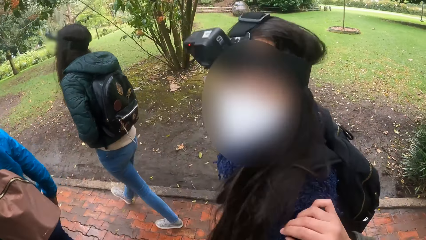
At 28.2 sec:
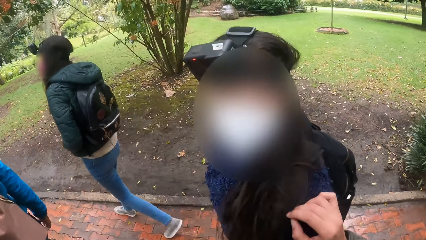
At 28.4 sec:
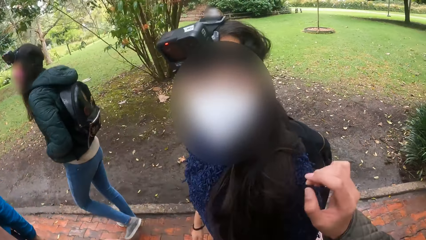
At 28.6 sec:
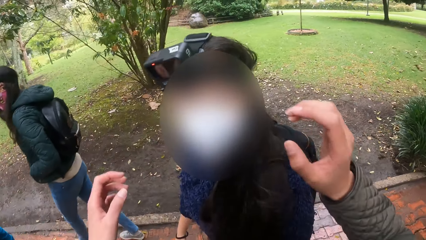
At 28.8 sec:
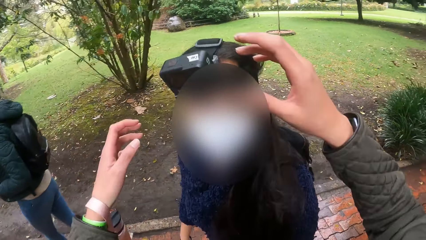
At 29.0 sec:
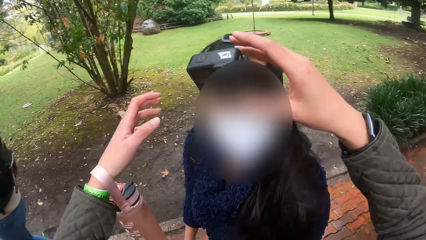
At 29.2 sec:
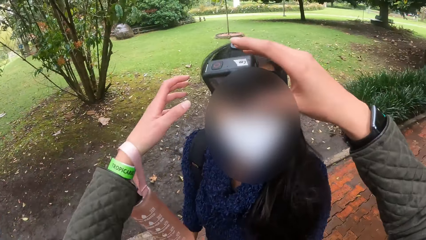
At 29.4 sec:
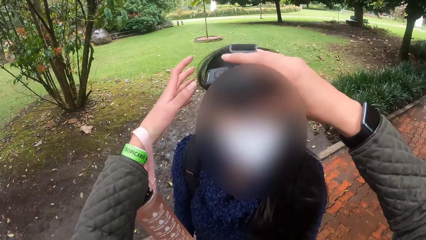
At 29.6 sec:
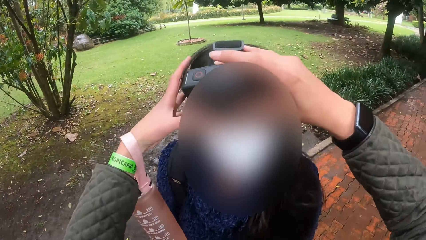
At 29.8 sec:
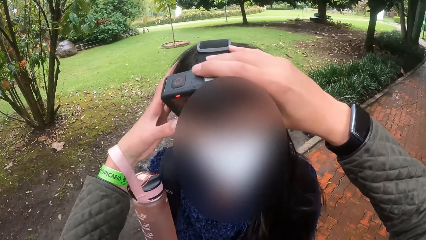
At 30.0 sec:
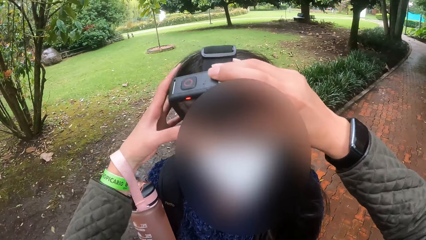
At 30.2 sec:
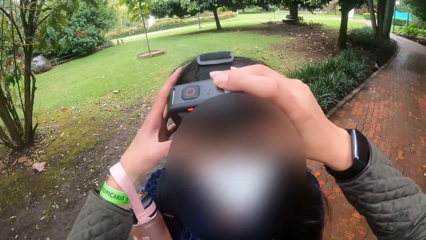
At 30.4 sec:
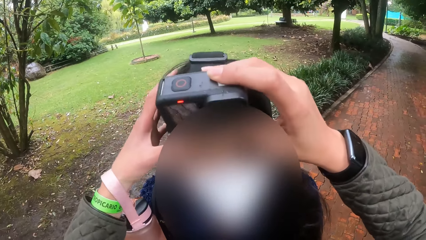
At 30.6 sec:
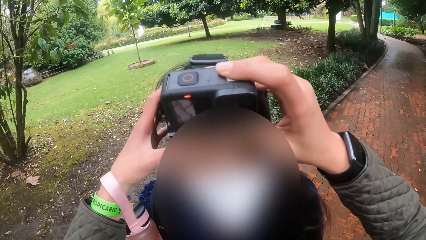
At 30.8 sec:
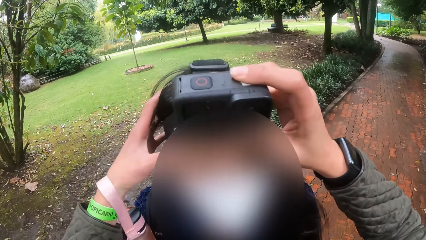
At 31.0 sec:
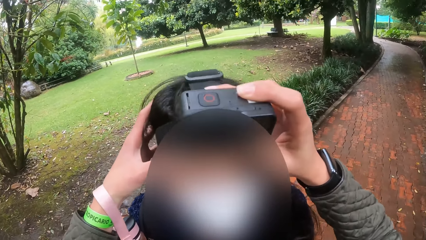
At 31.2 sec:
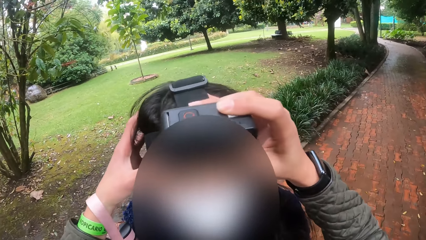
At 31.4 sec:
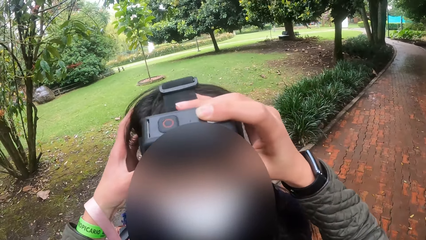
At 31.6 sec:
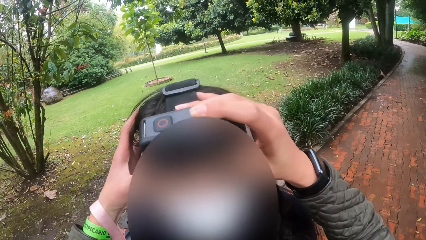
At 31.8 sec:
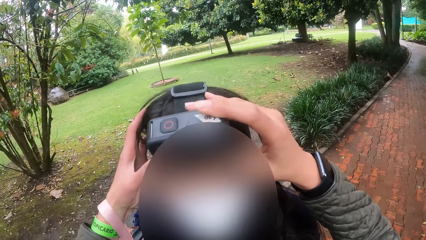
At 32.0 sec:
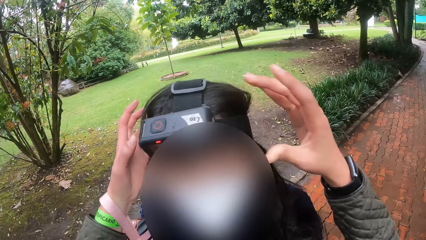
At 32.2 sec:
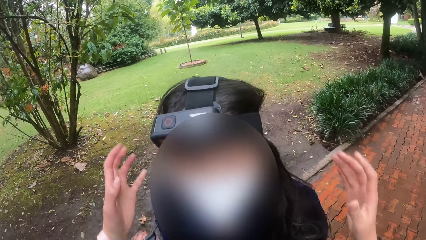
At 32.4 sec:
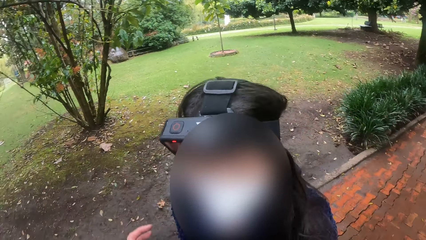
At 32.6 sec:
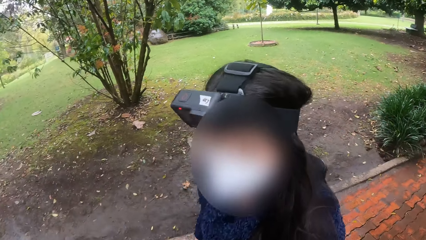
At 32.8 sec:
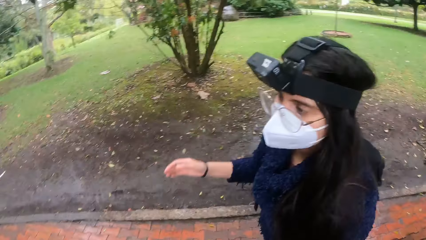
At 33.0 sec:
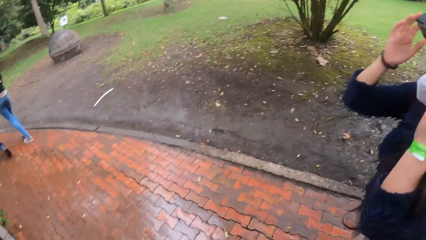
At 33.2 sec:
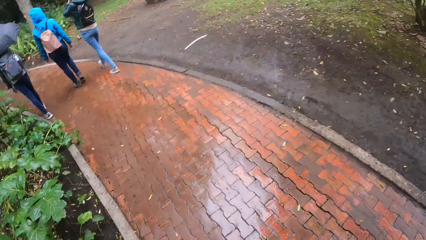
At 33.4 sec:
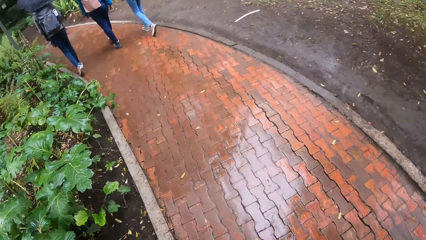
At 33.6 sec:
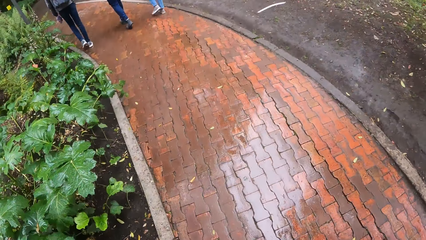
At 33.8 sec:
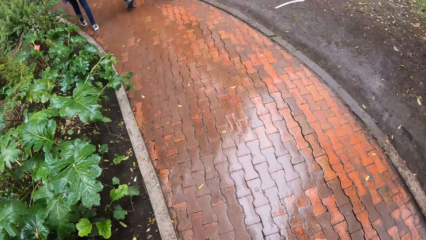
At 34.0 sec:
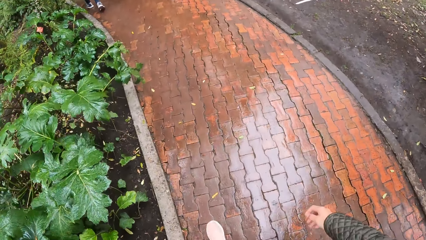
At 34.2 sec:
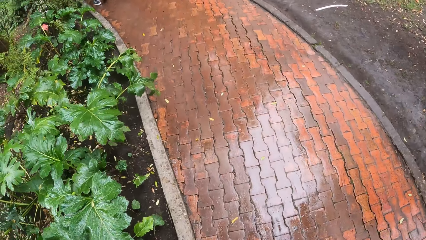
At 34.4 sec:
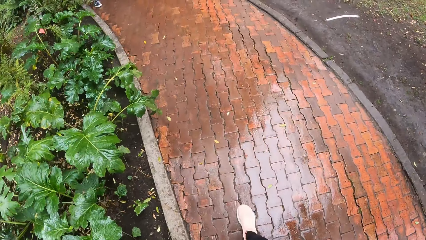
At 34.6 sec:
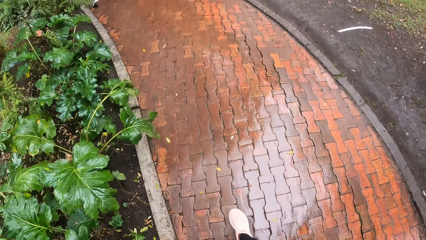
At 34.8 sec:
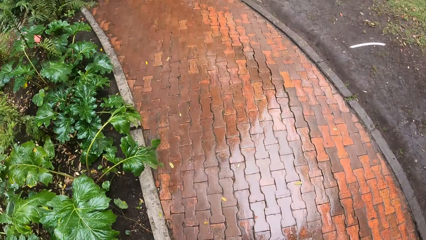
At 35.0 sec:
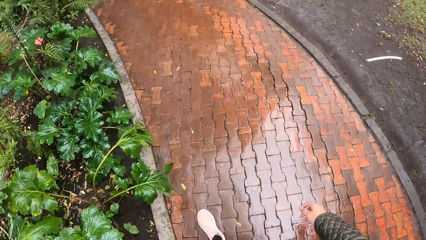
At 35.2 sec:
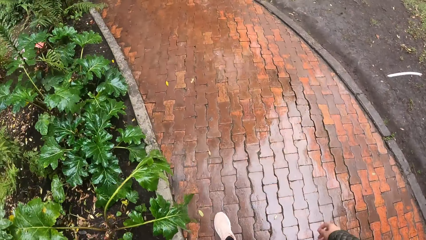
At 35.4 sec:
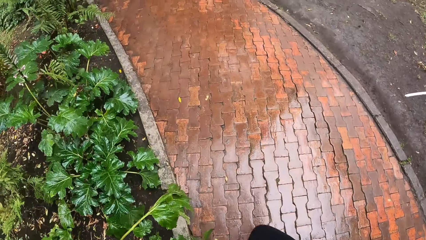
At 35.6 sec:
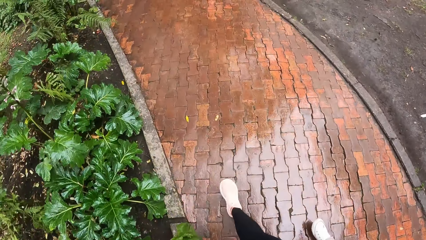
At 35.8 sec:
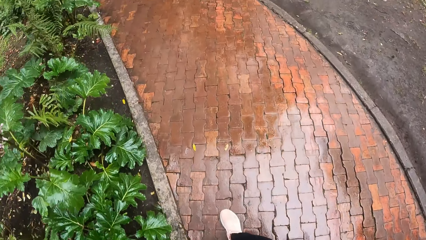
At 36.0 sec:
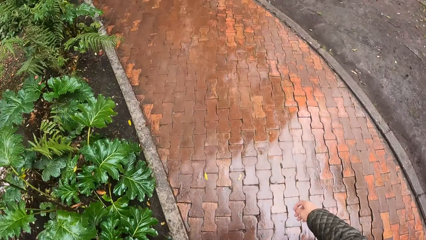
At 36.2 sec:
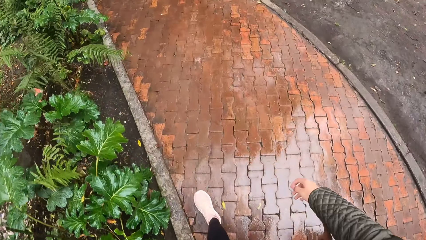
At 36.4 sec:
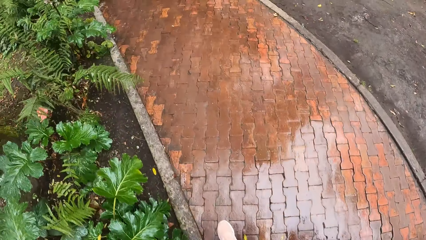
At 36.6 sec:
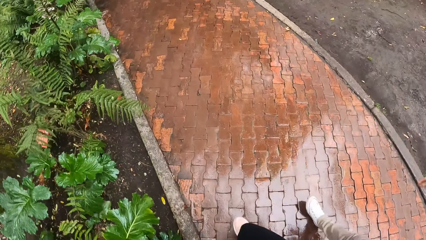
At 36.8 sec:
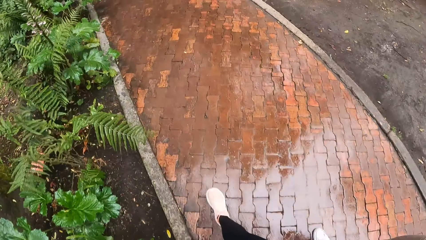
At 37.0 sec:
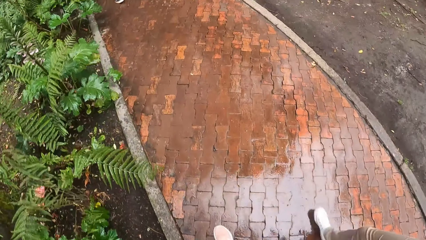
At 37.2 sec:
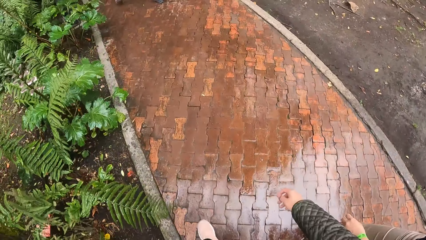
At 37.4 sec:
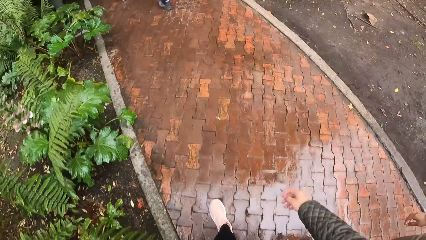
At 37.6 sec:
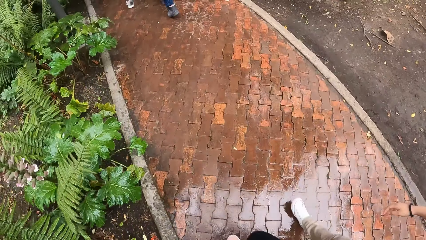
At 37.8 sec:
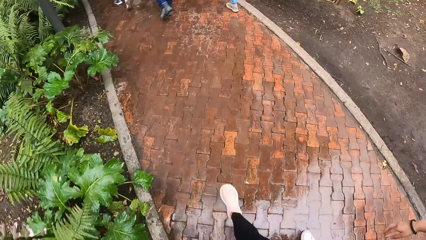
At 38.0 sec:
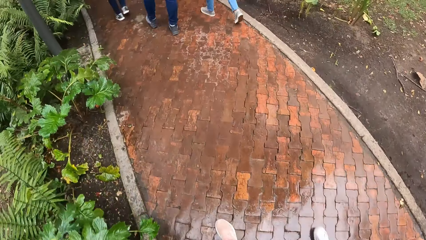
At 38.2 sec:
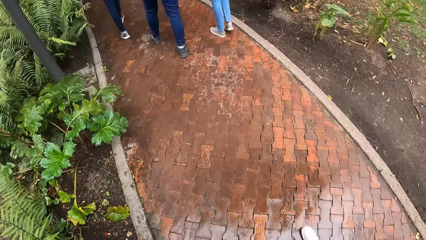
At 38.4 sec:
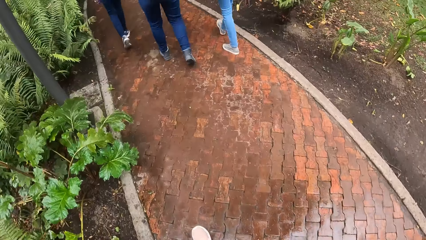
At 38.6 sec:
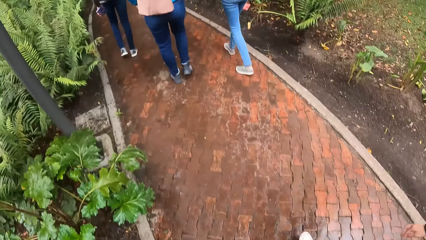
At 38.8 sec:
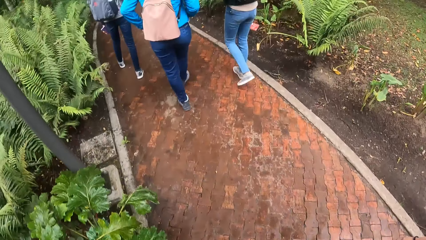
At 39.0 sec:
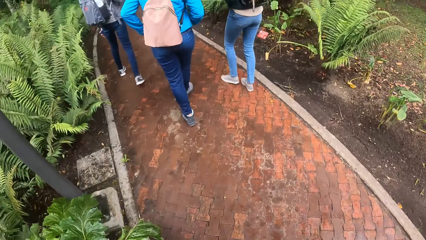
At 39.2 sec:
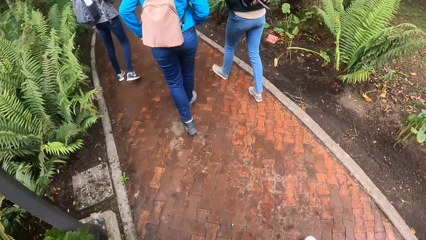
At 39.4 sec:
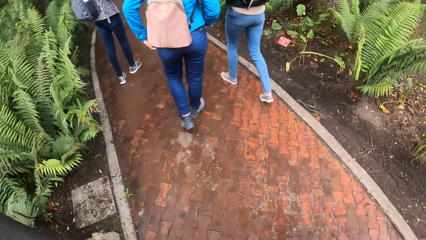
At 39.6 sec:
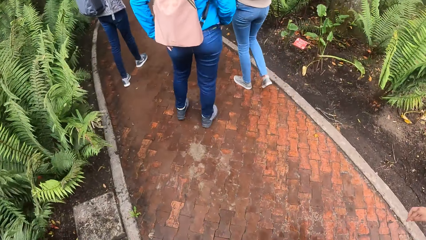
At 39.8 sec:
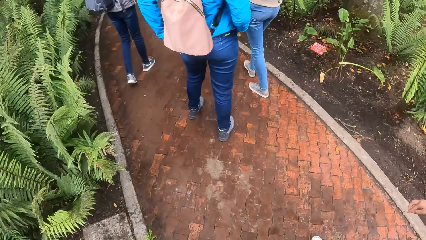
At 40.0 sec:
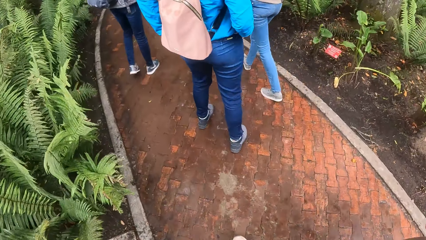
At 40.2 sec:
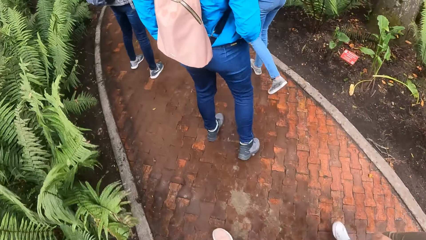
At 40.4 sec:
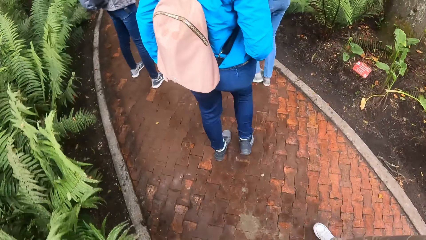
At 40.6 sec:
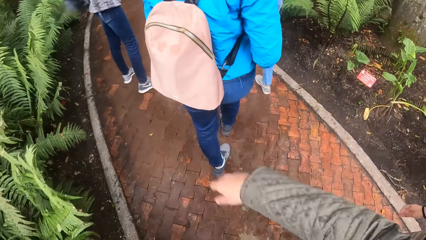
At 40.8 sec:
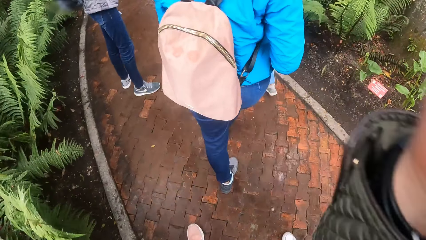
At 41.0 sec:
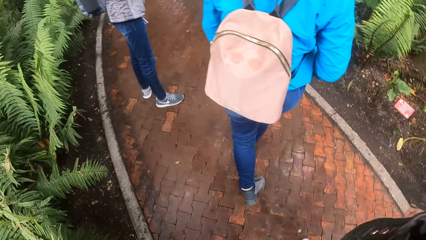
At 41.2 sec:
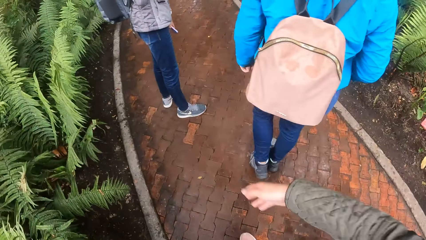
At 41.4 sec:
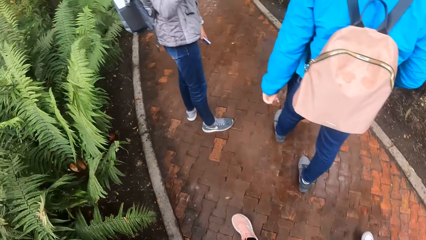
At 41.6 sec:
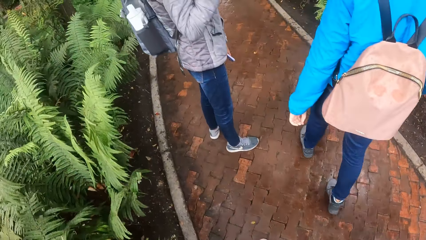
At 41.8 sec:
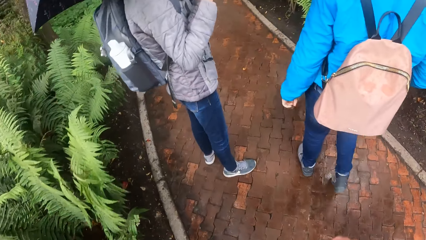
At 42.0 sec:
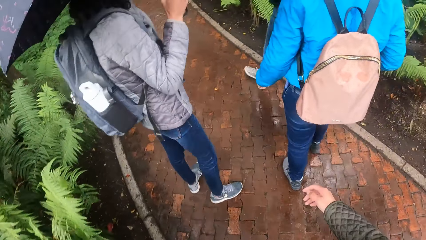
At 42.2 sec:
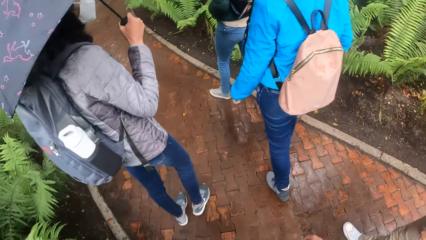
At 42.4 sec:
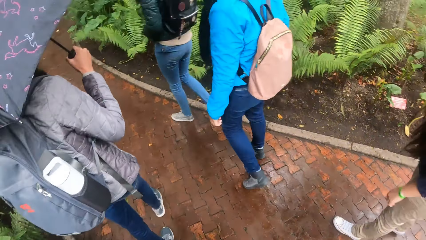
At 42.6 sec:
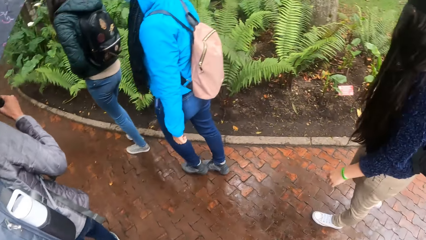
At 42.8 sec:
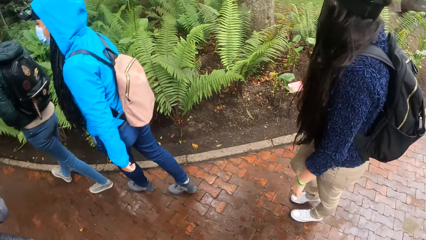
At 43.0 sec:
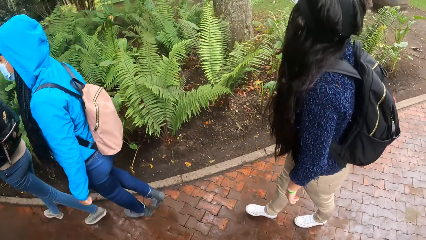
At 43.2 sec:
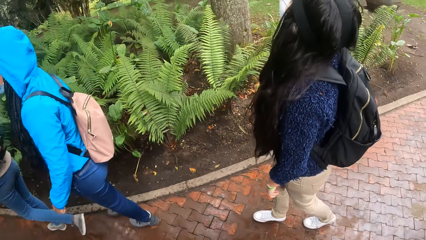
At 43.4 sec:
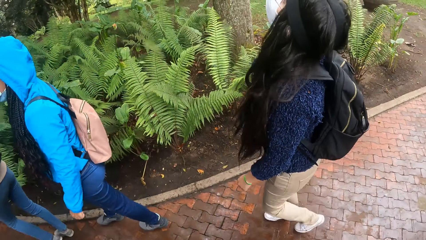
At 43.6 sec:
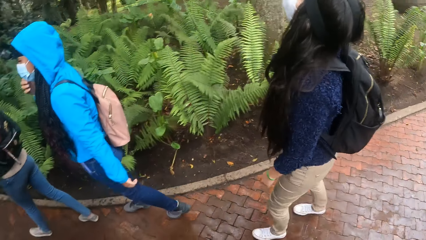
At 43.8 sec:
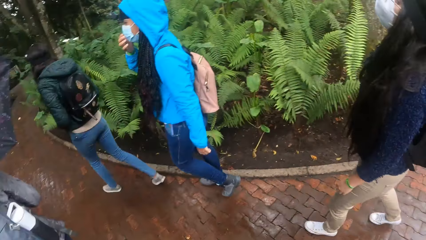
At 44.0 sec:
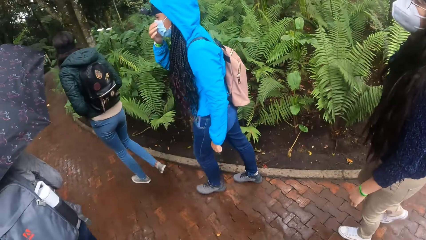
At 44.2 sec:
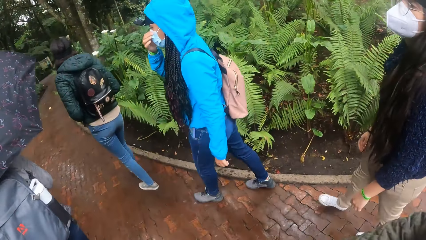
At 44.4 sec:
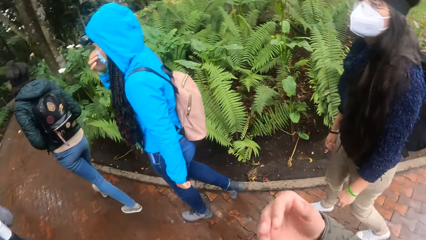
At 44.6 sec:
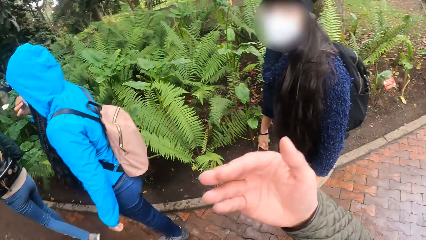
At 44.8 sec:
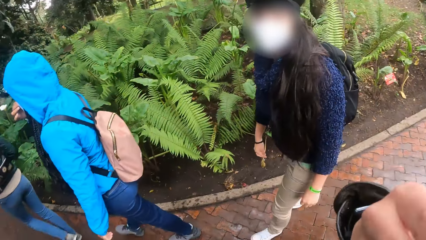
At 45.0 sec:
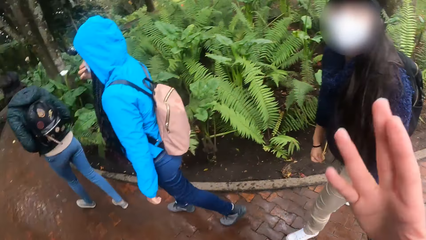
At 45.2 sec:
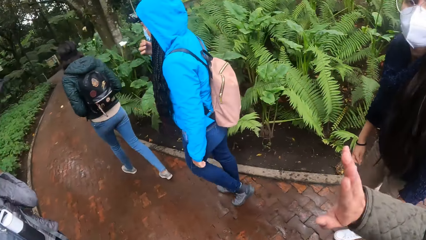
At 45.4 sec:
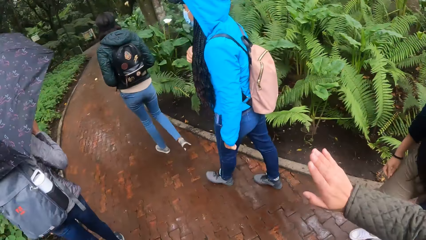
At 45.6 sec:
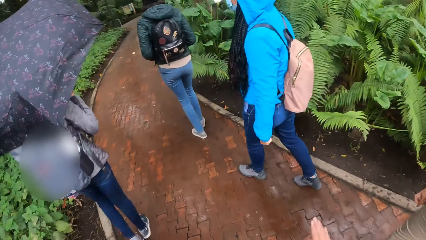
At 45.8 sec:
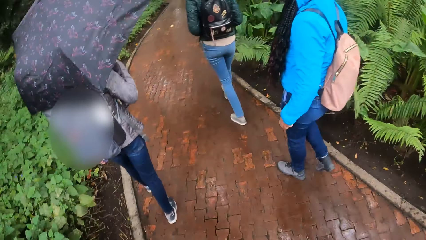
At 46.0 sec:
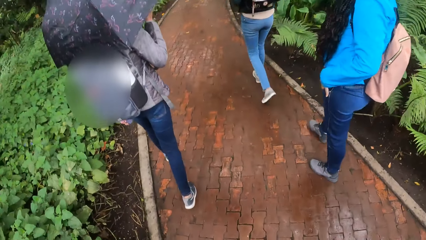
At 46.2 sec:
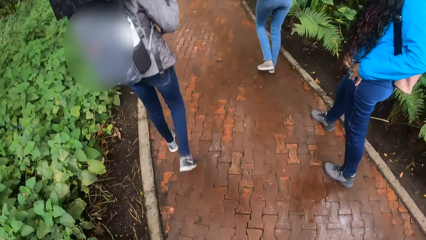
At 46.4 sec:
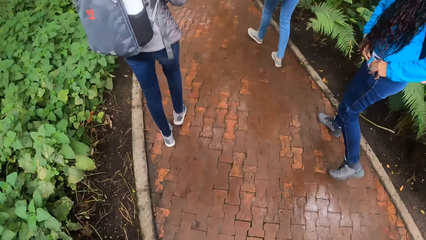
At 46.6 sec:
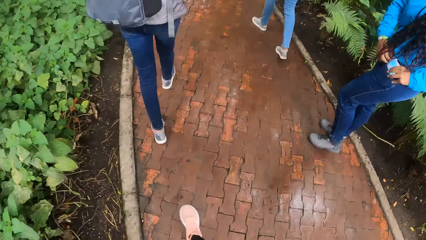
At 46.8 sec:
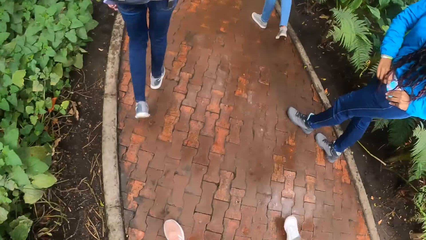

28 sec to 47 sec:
The camera wearer adjusts the woman's camera with her hands. She walks in the park.
